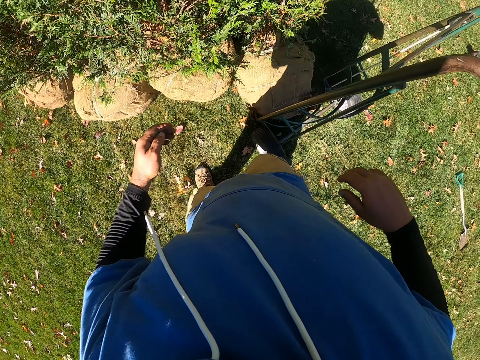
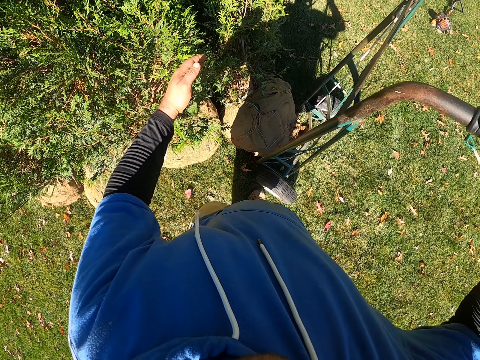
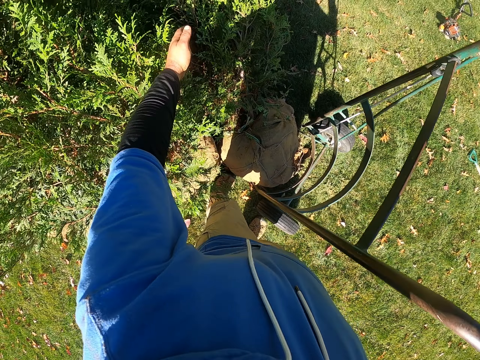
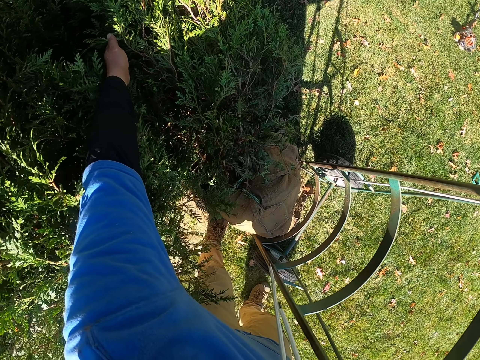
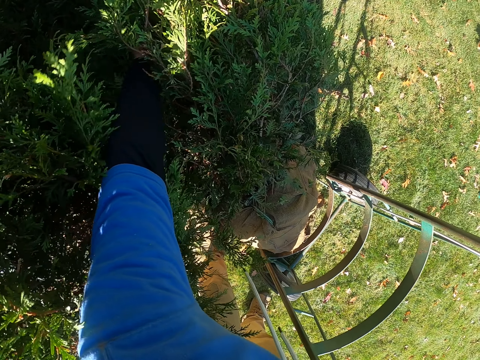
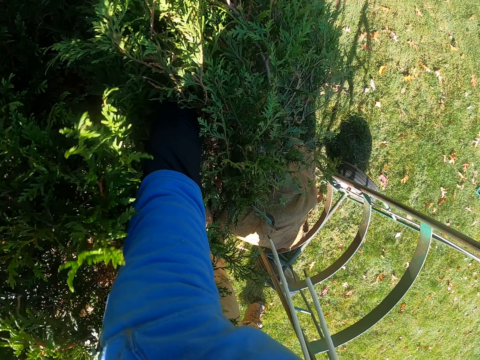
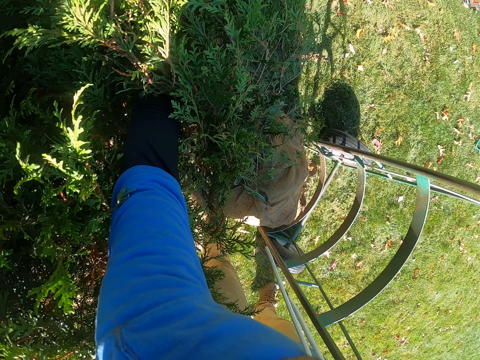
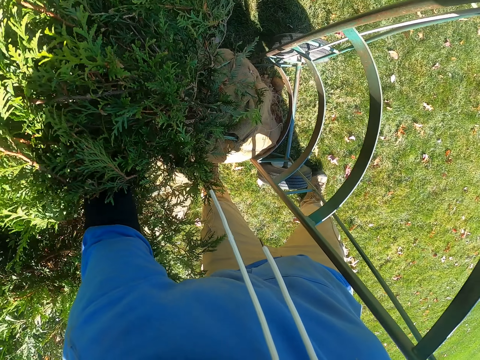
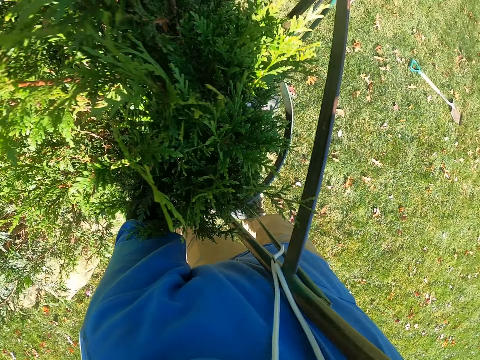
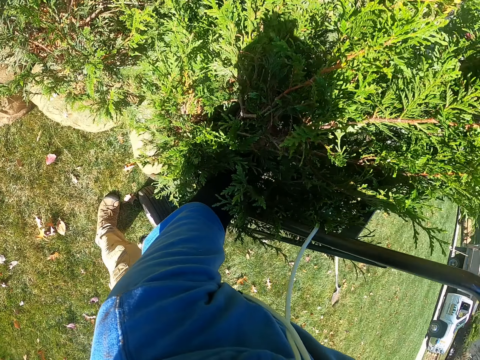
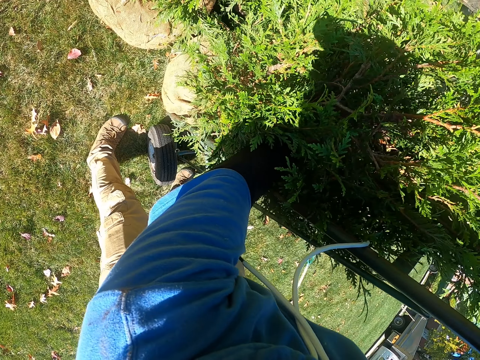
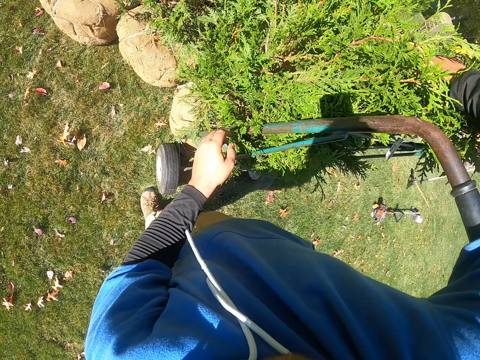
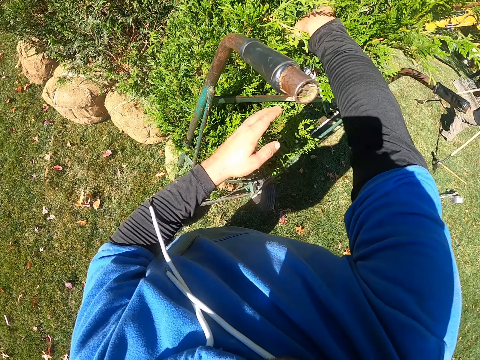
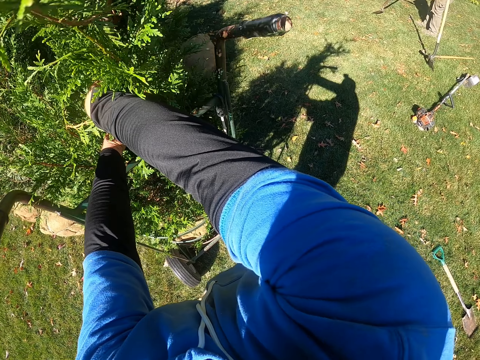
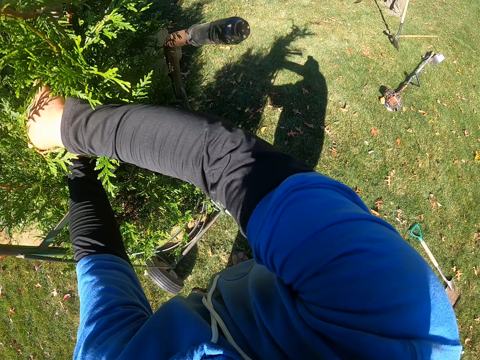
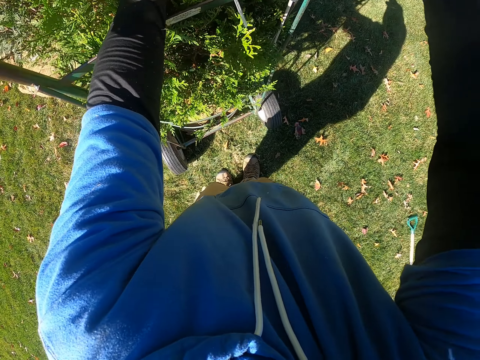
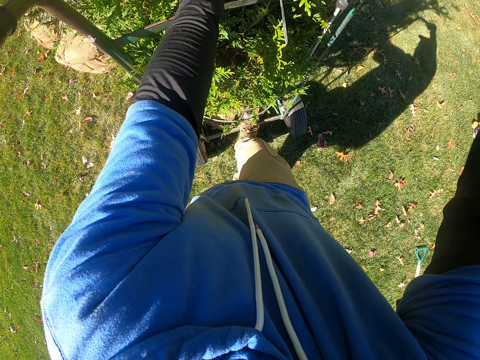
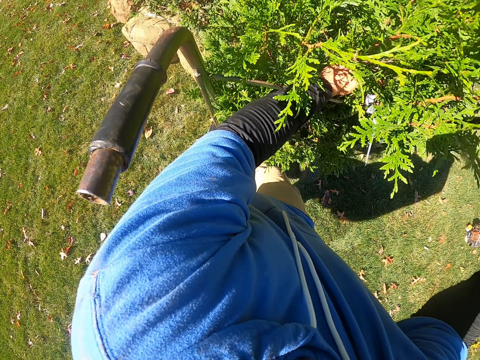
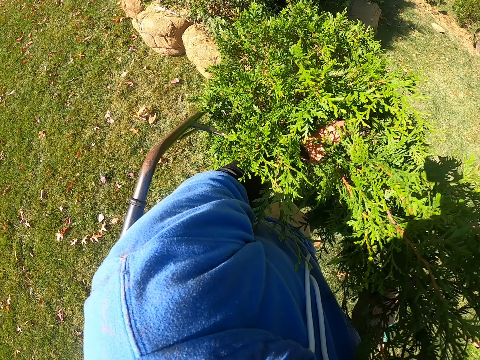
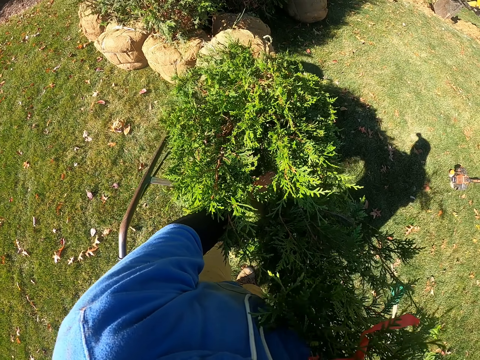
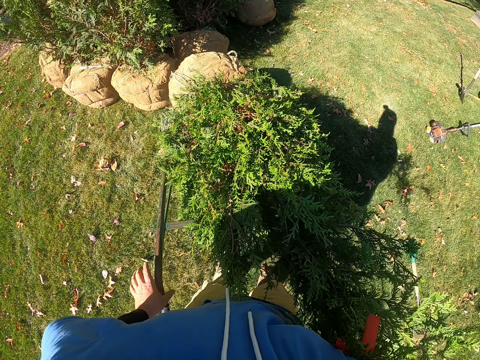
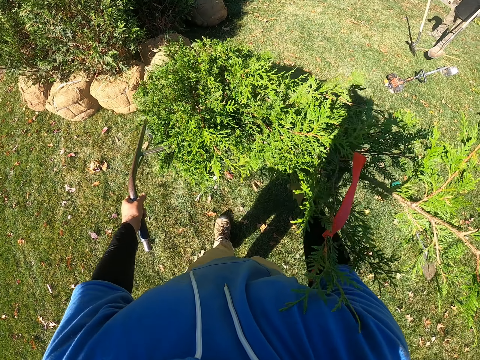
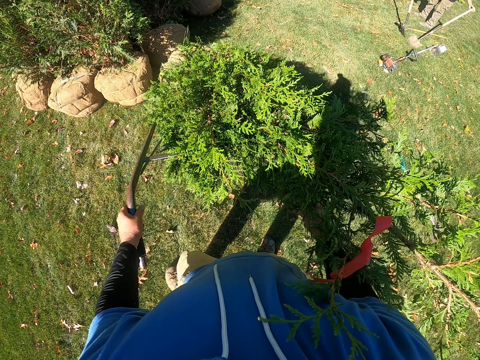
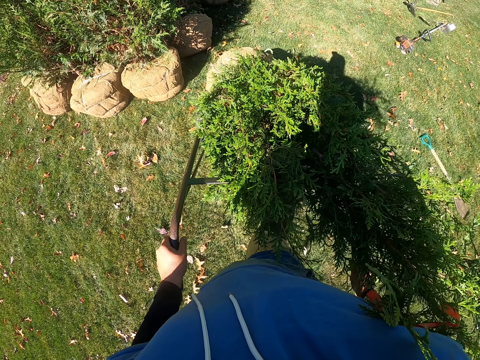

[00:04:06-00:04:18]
The camera wearer puts the flower on something.

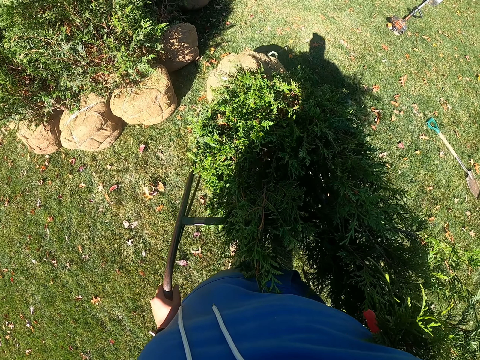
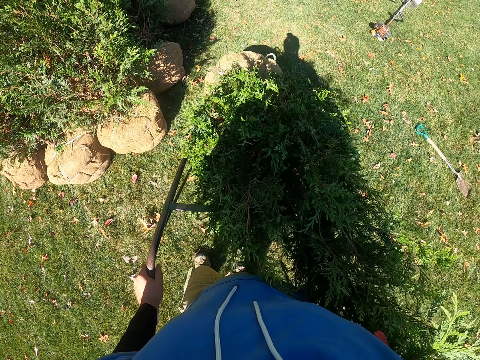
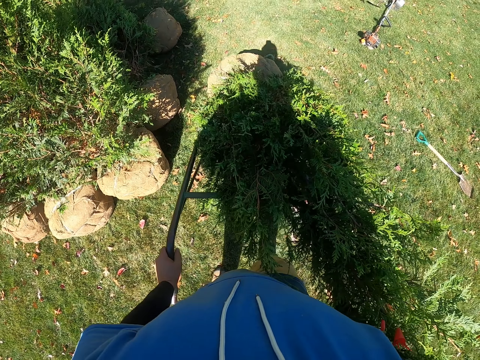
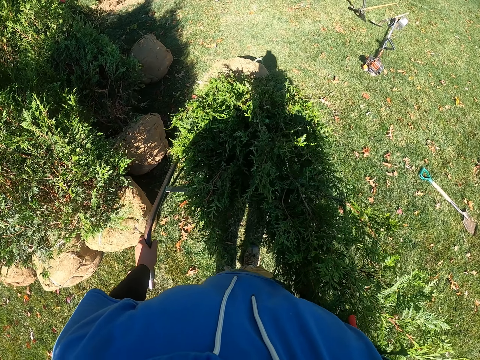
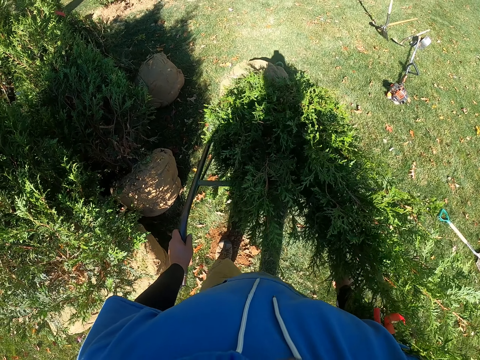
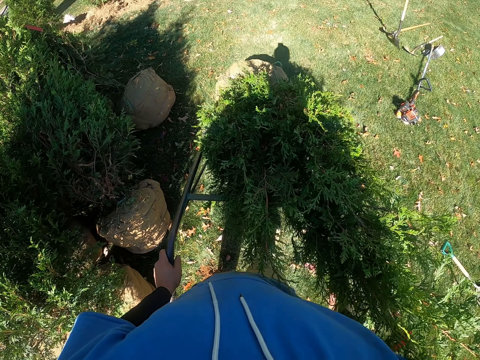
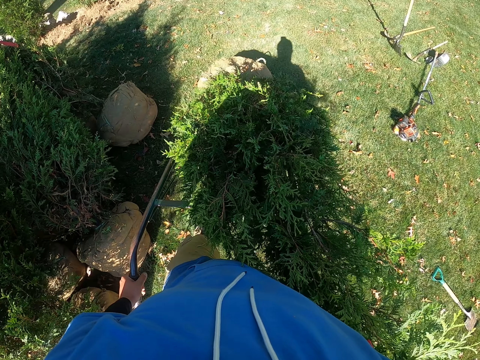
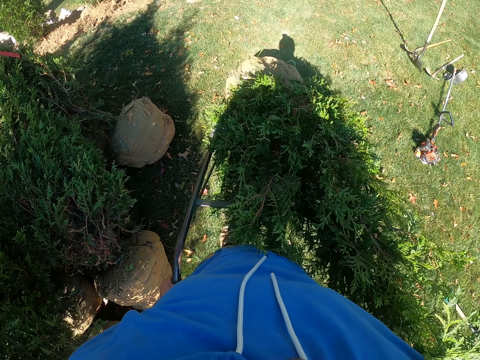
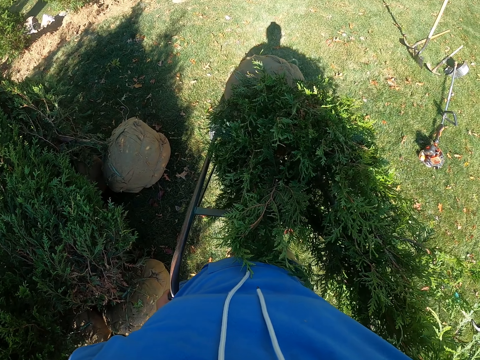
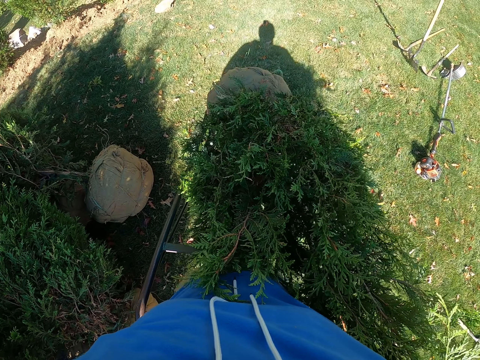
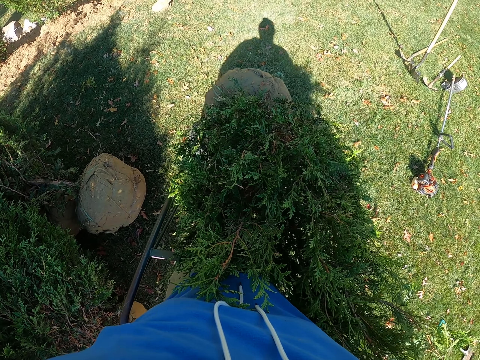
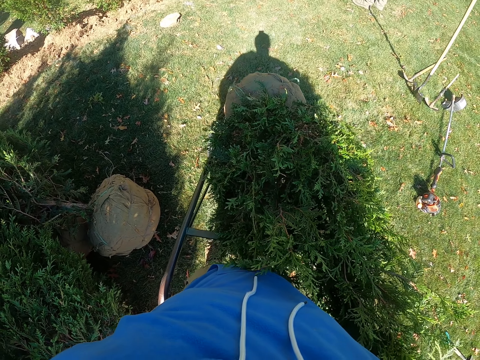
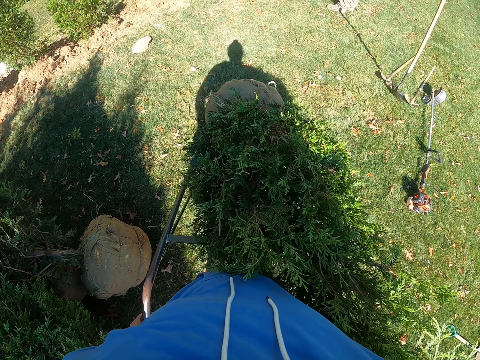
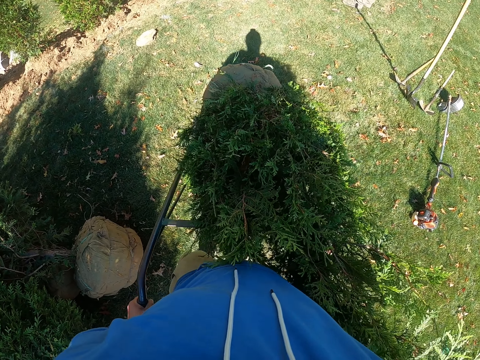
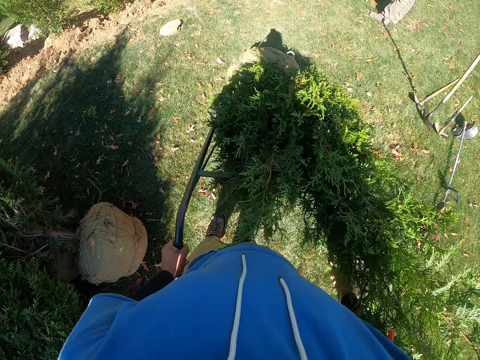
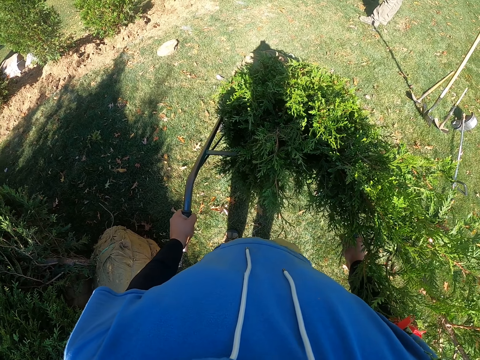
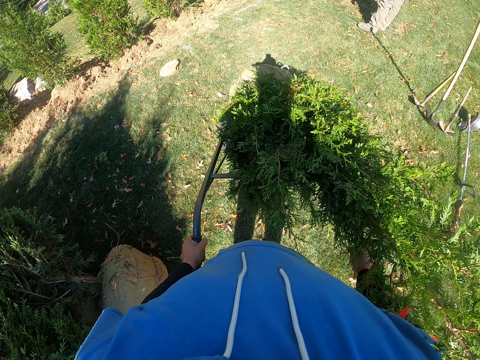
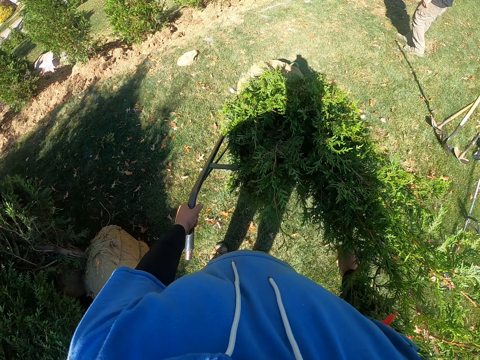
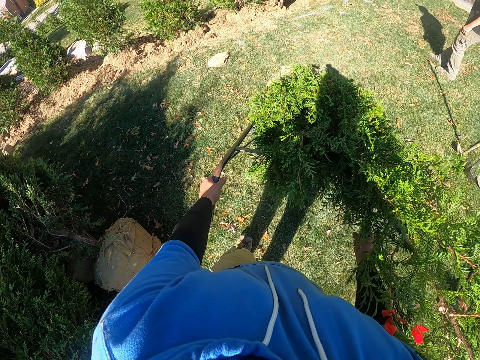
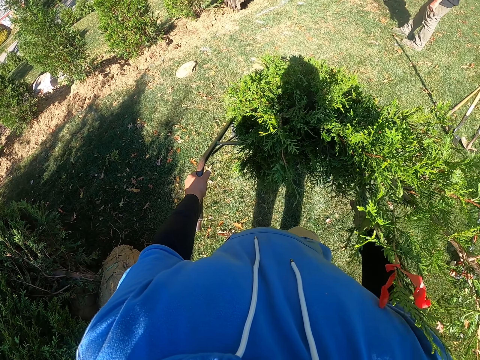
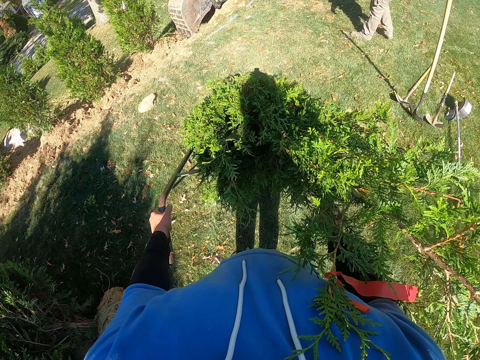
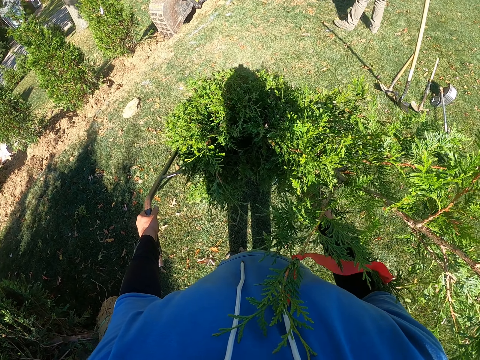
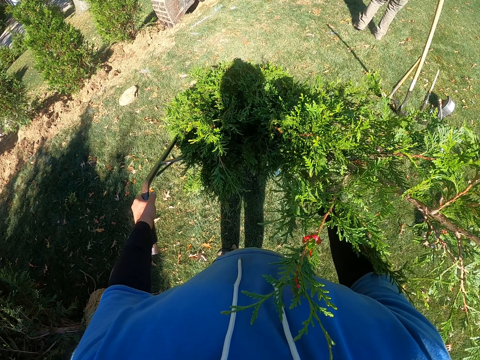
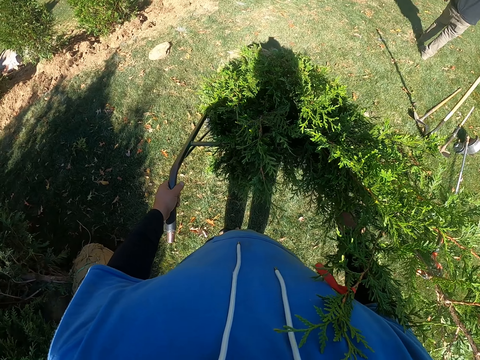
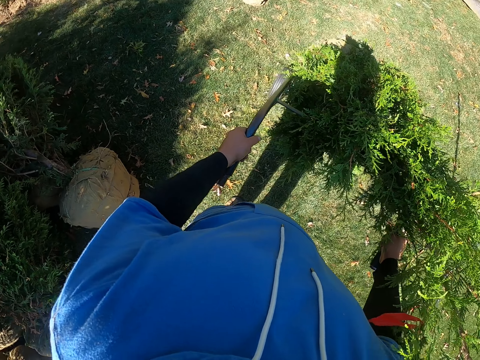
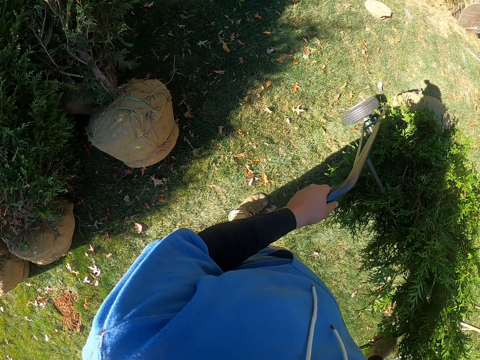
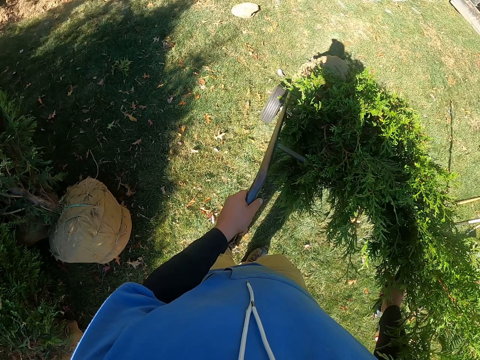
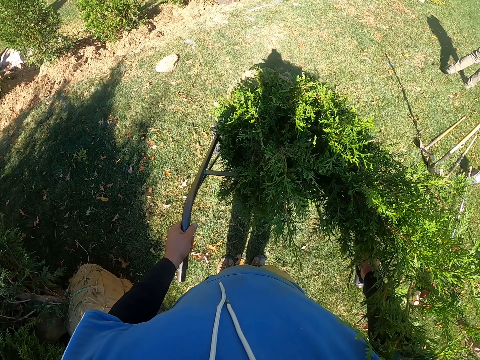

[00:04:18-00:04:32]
The camera wearer moves with something. They look around.
